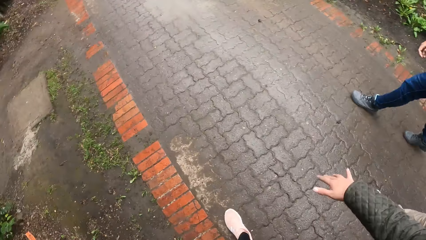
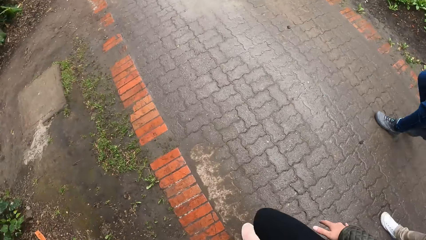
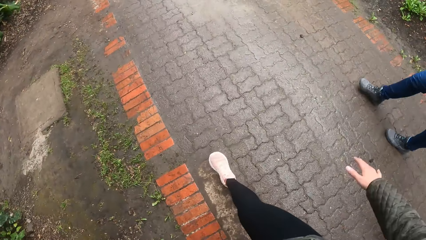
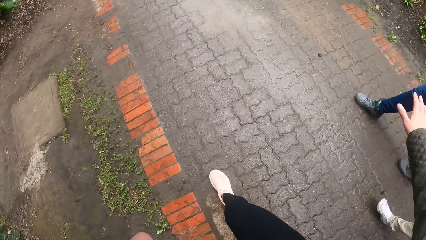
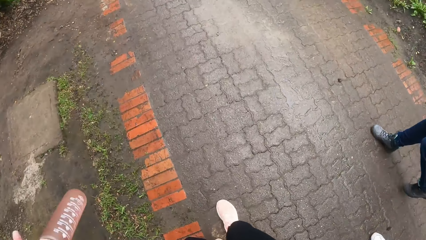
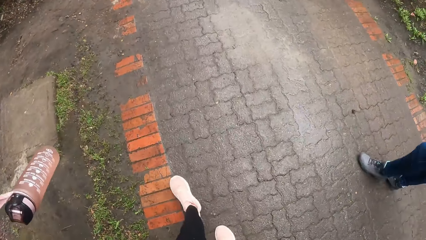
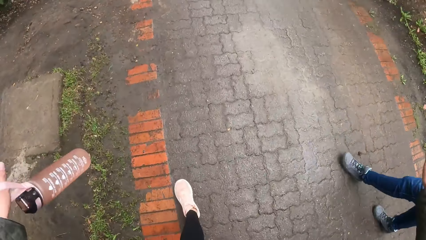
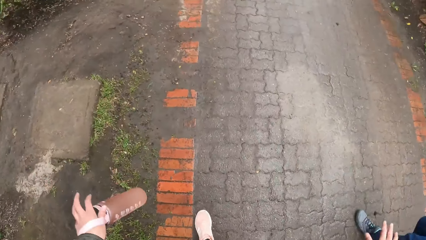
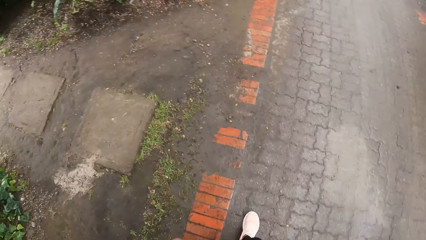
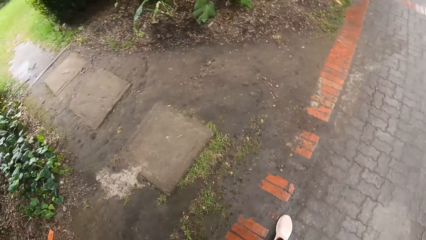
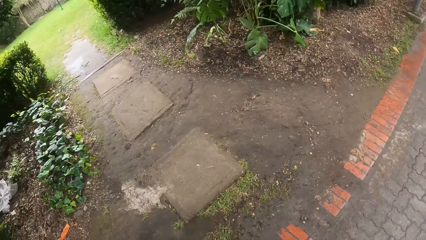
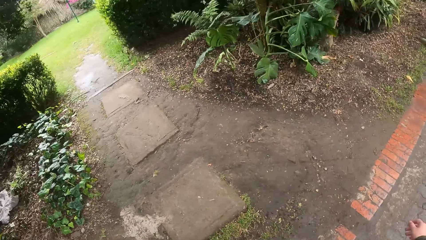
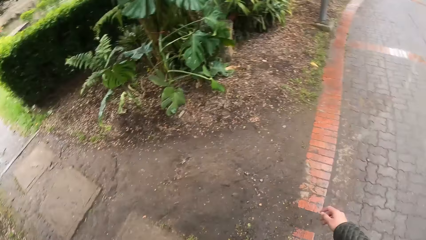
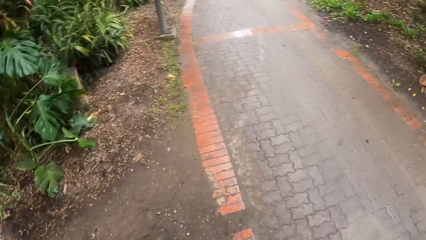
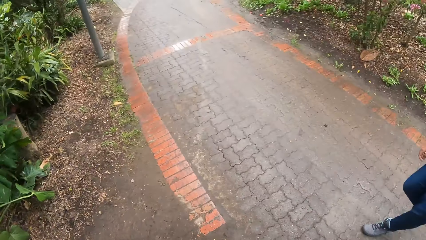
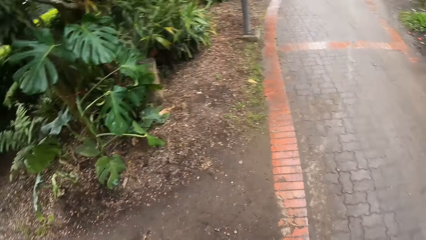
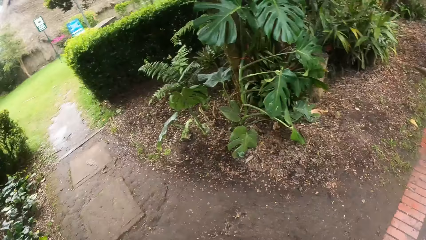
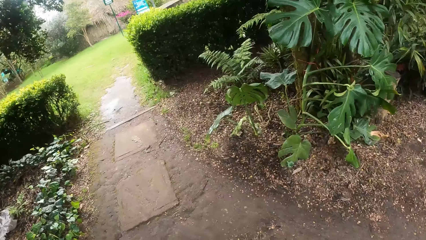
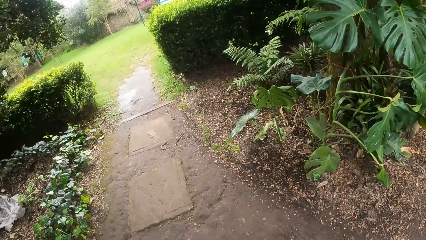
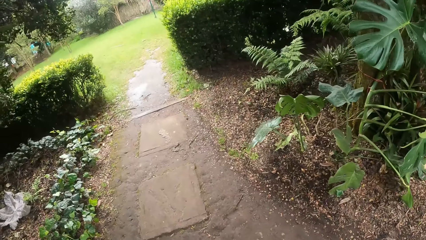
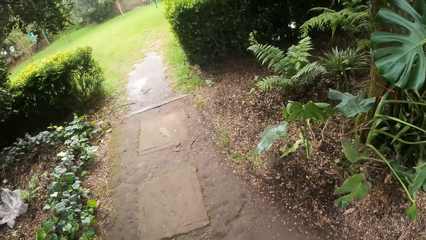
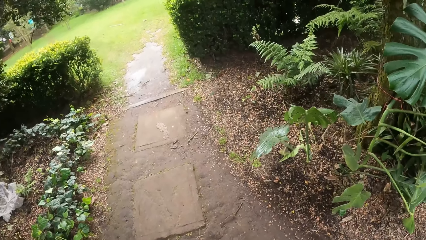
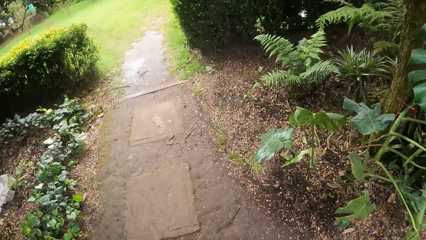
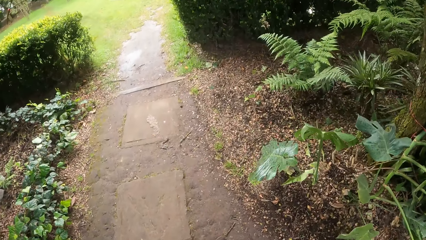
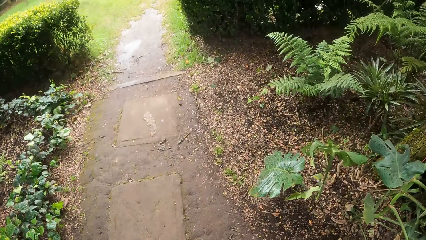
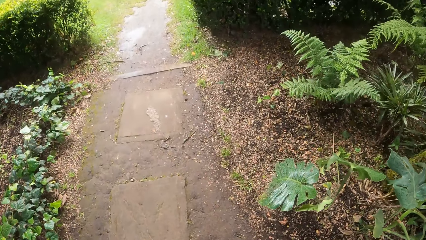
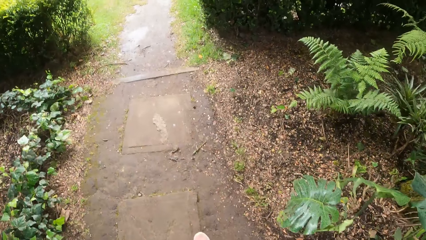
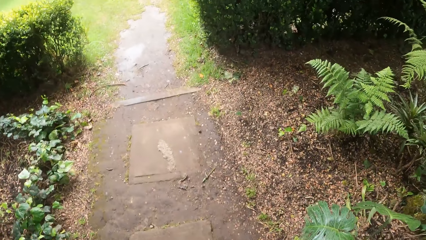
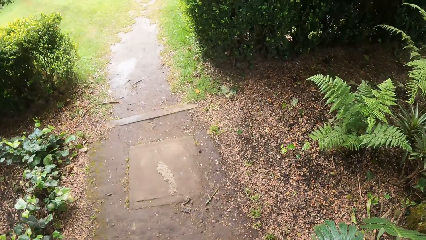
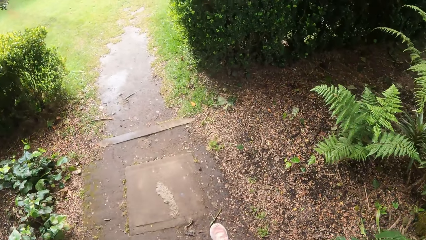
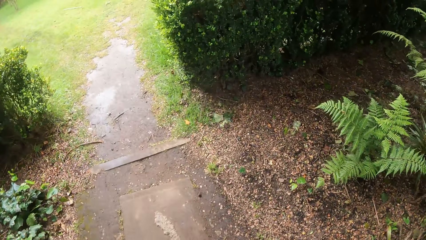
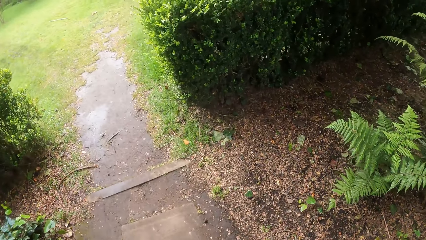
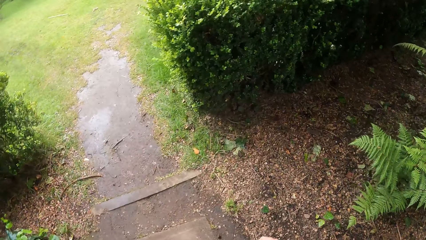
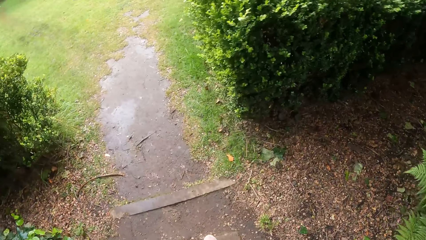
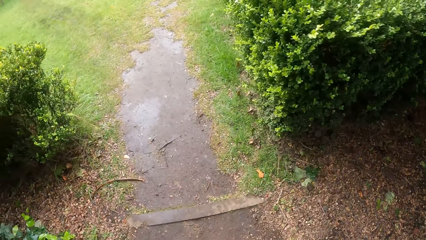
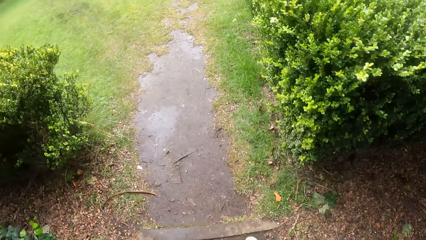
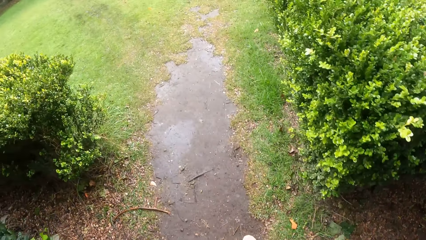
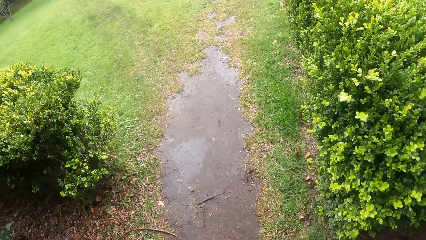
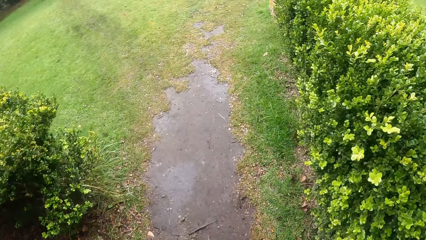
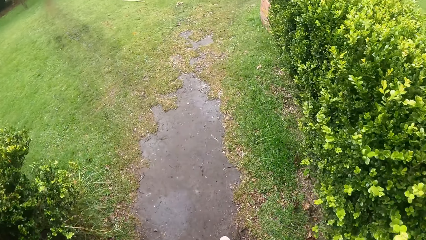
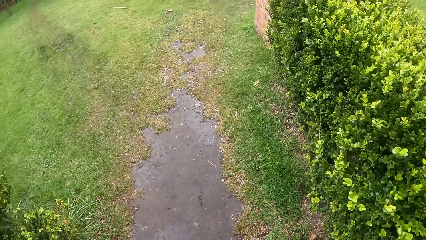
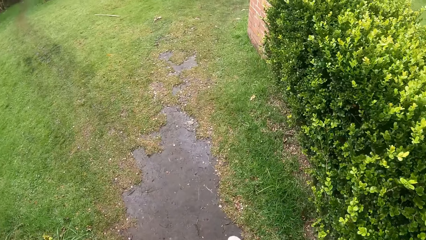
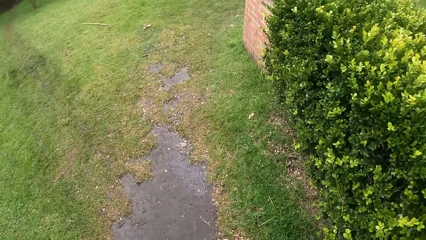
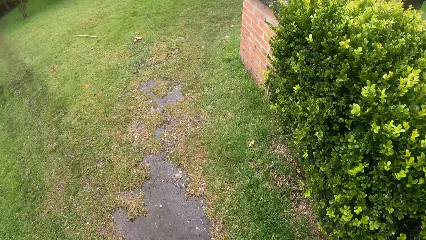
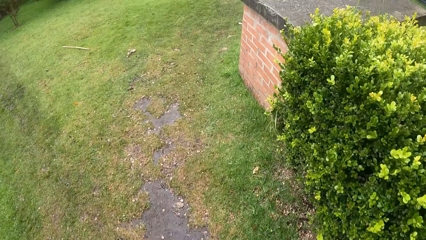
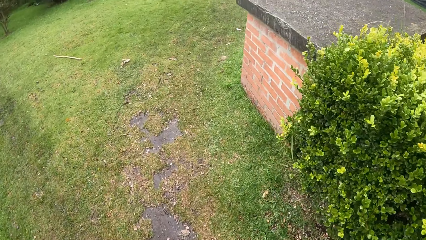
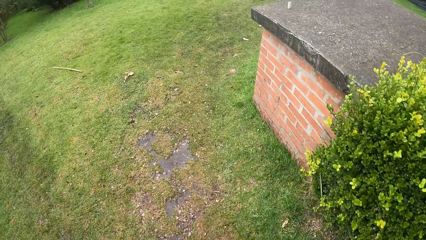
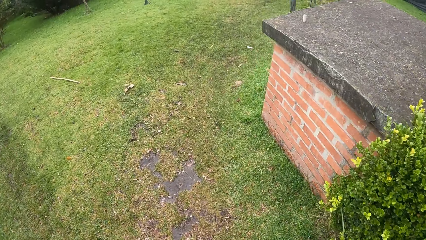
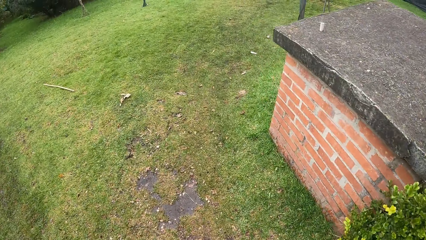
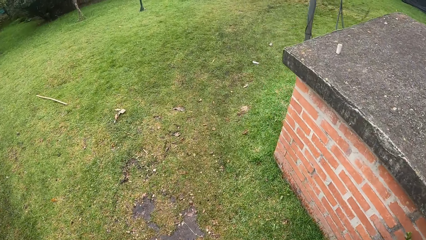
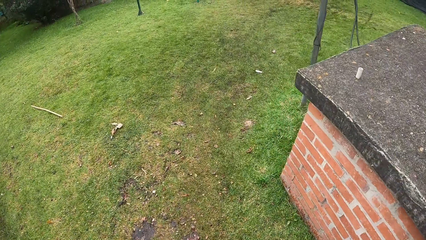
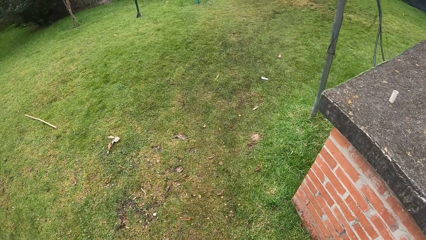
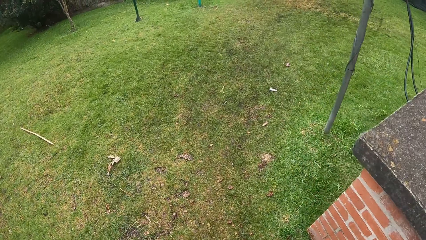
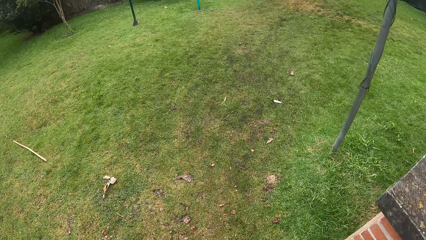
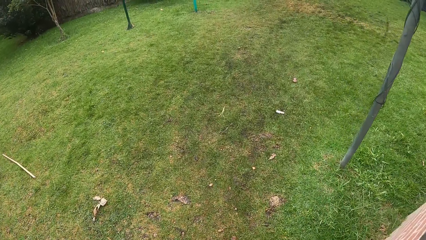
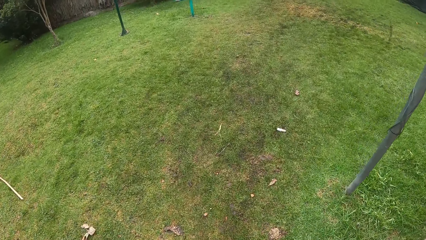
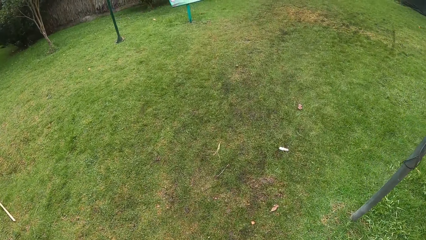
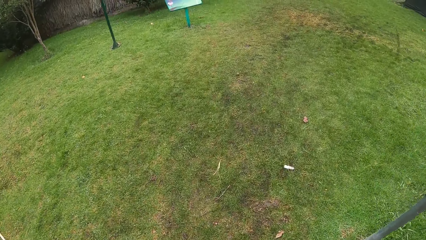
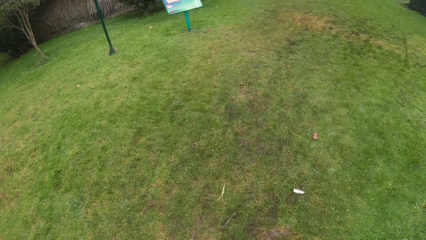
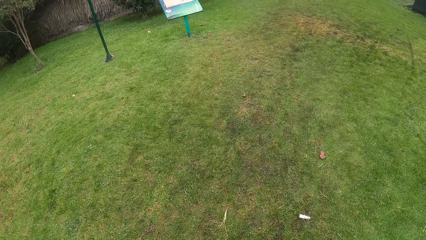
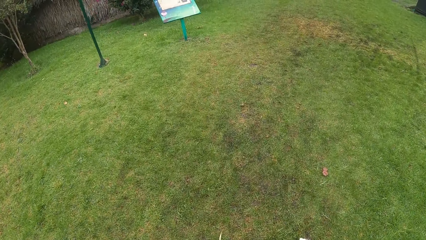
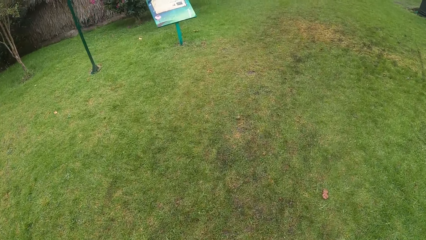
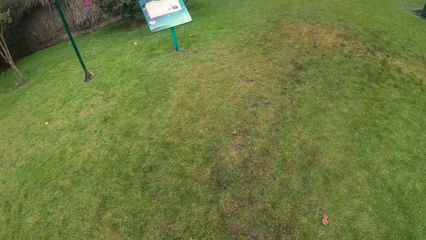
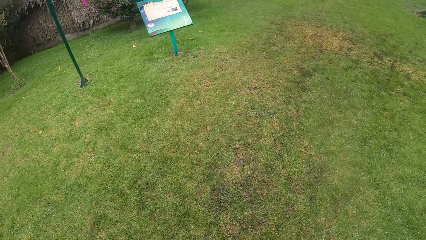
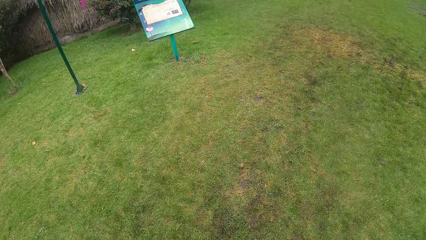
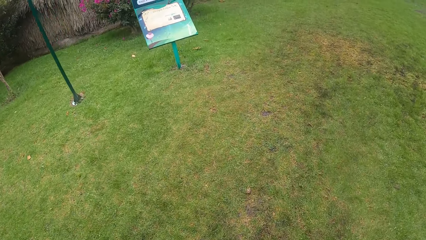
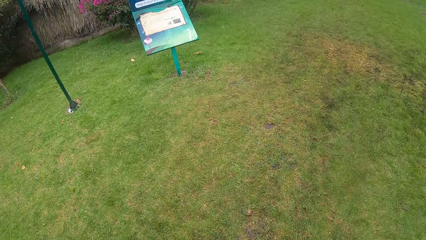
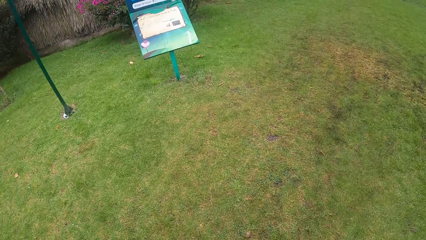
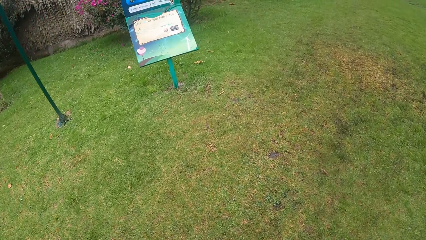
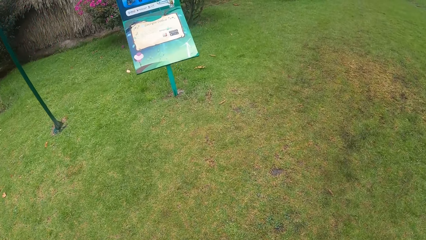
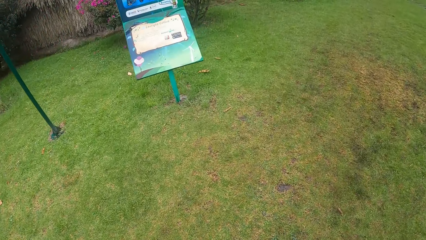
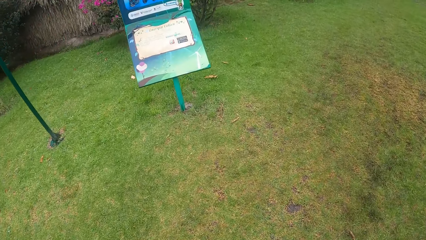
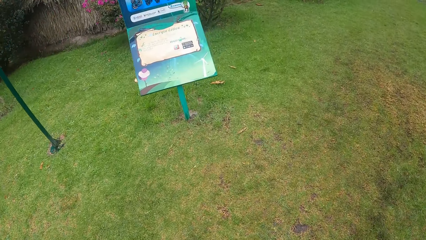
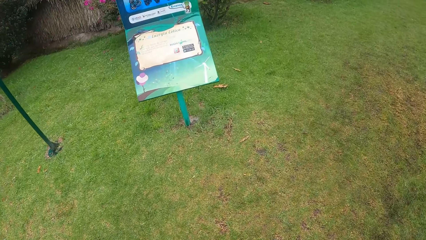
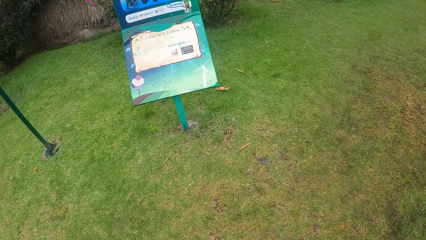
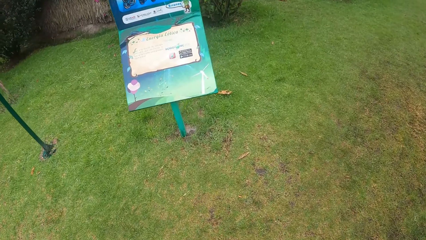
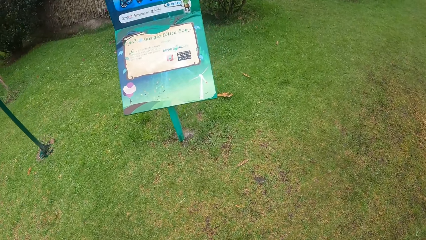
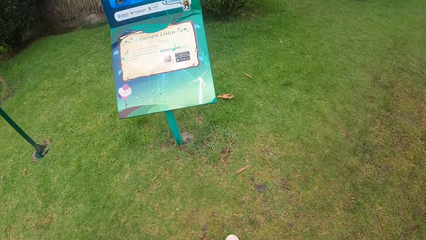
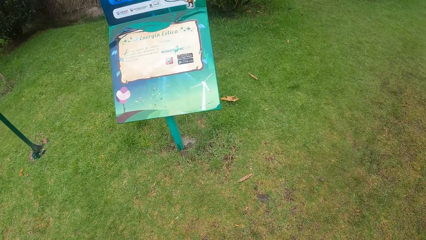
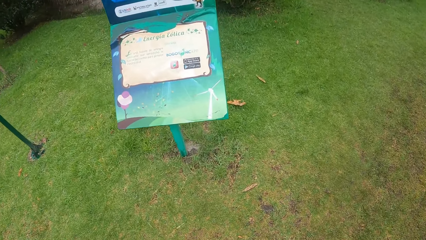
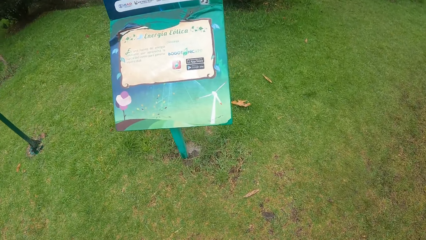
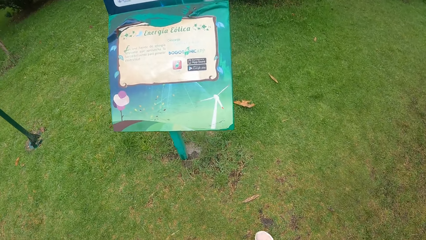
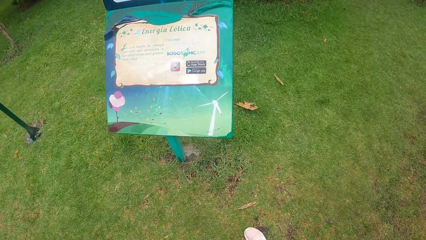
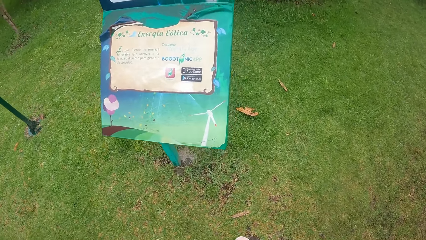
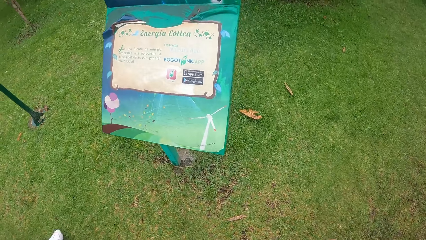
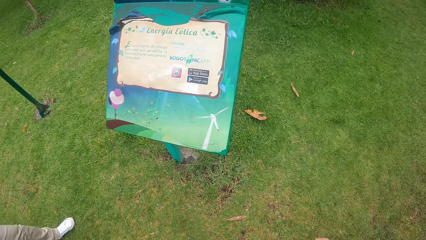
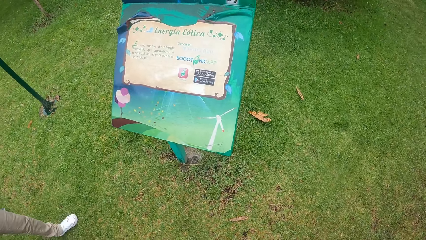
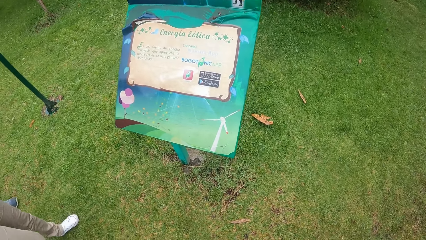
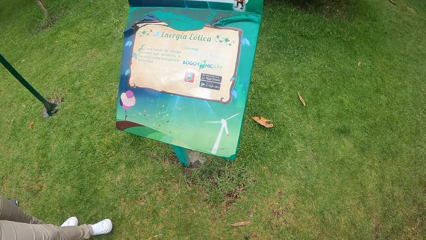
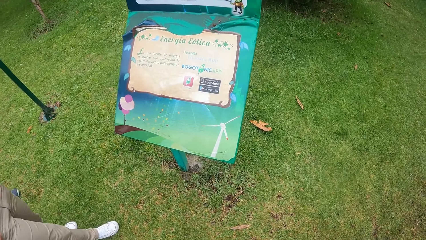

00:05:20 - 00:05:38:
The camera wearer walks along the pathway towards a lawn with a woman, another woman, a third woman and a fourth woman. They walk towards a signpost in the lawn with the women.
